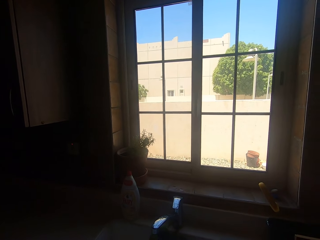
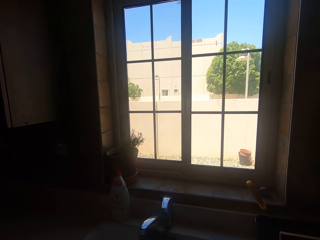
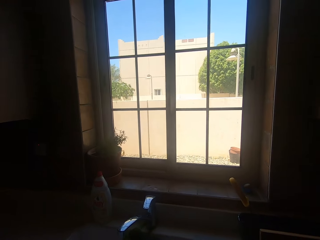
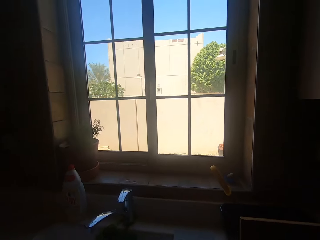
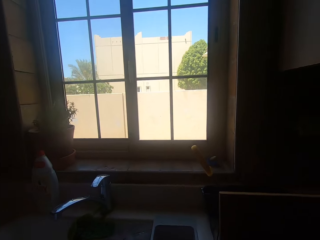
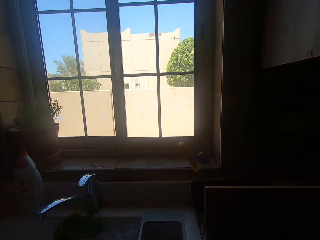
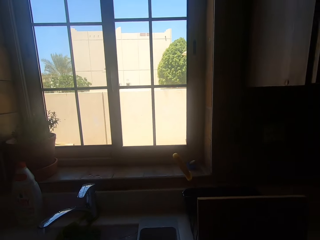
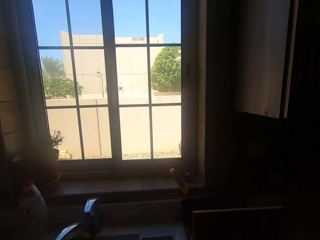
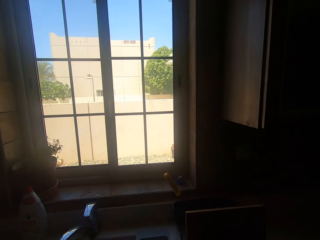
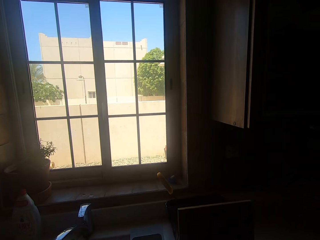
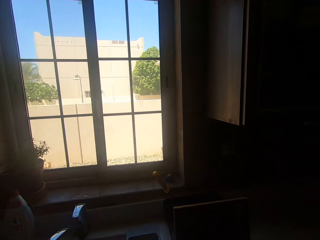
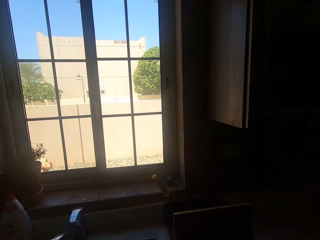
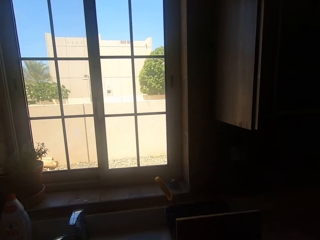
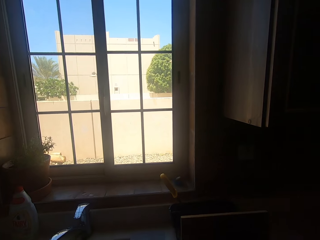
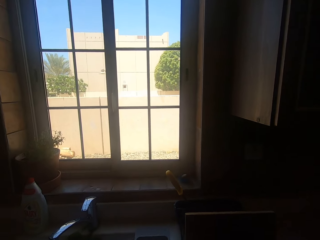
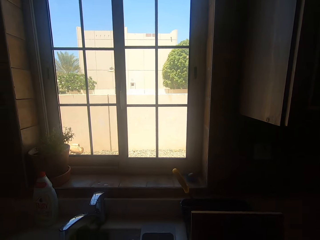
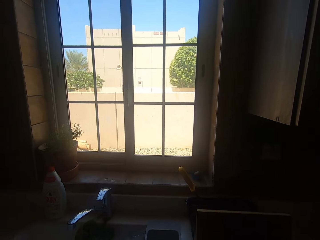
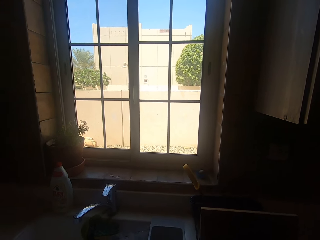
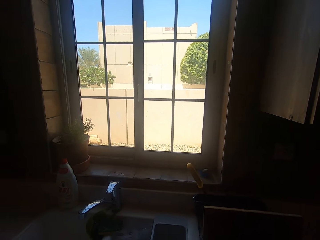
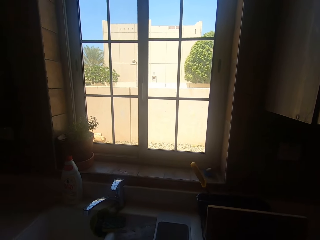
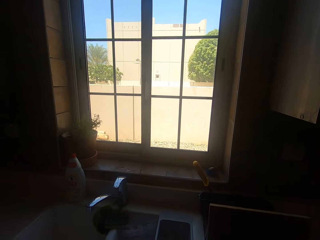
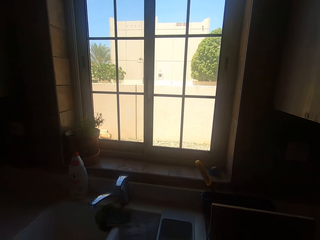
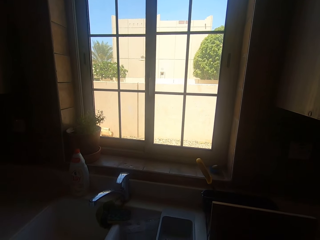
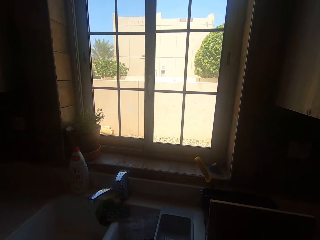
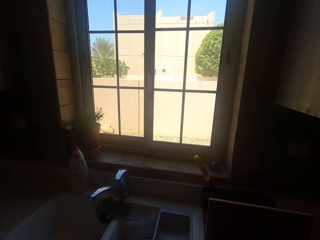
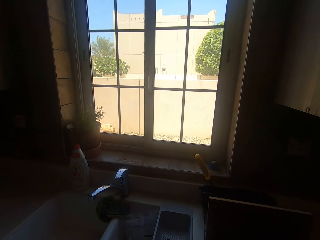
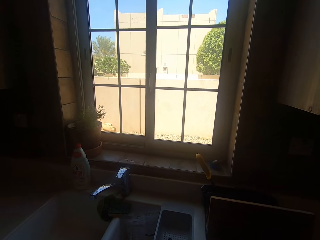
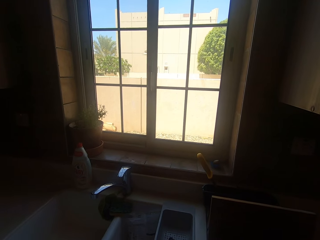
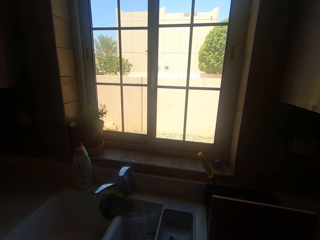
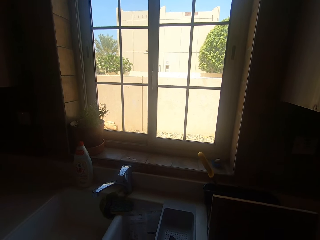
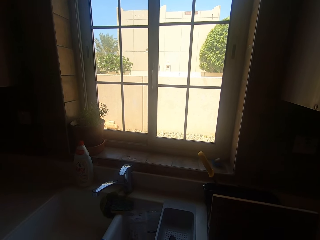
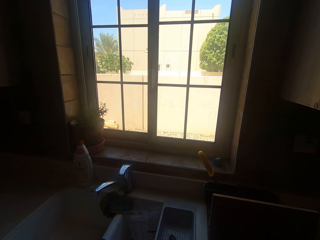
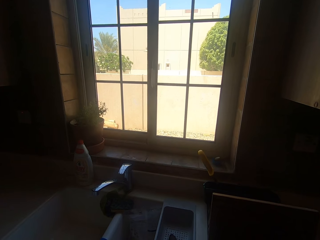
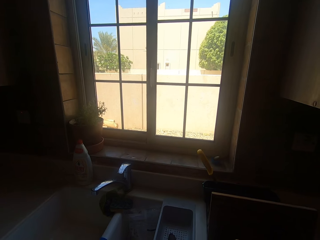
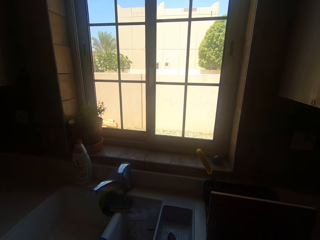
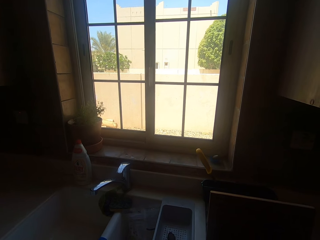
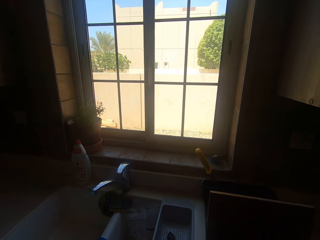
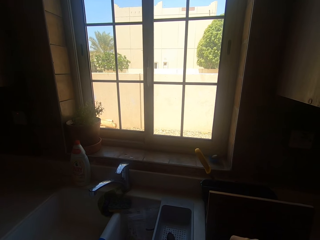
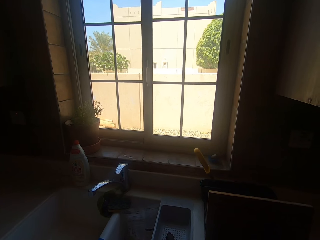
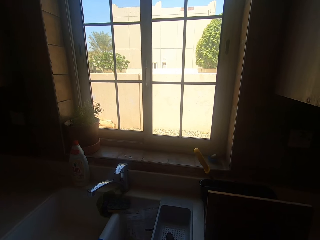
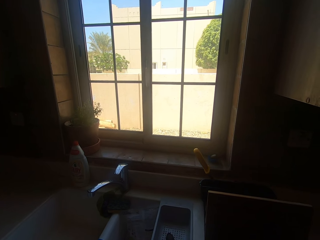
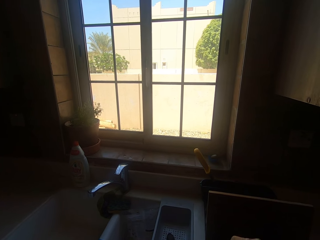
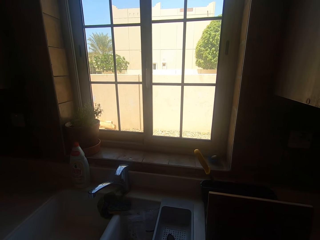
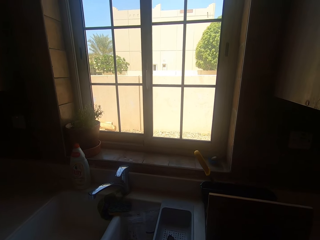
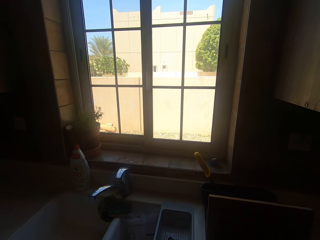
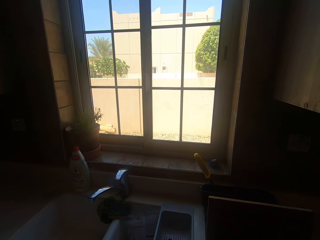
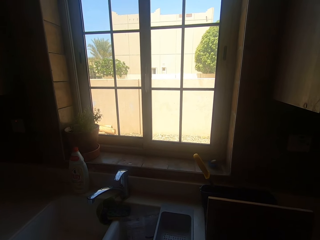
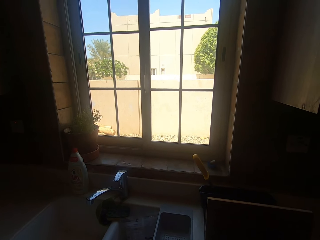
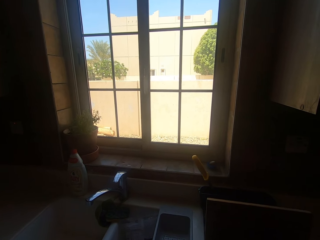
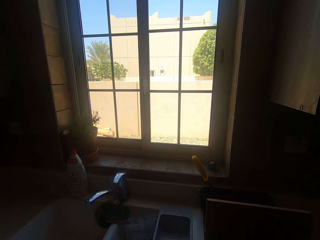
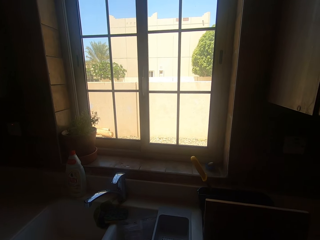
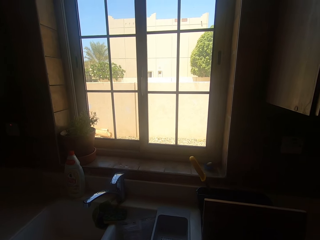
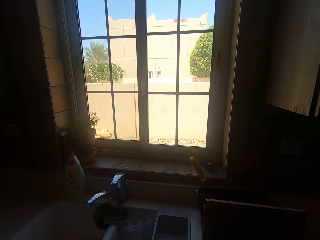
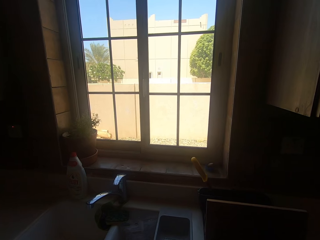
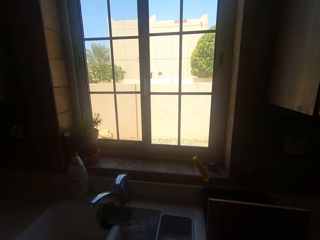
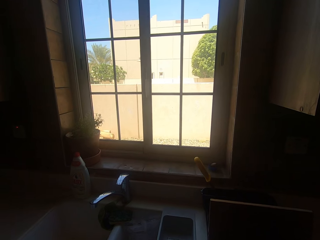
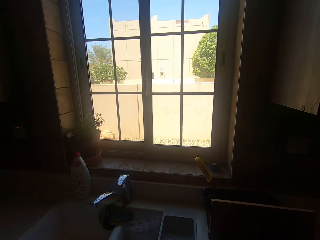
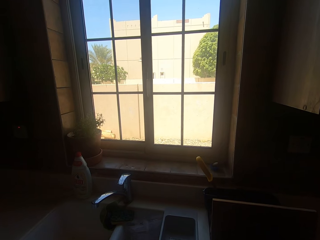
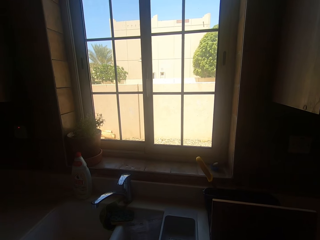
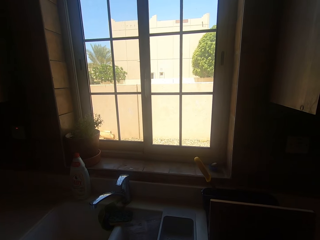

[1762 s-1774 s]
The camera wearer stirs something.

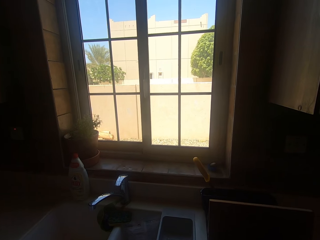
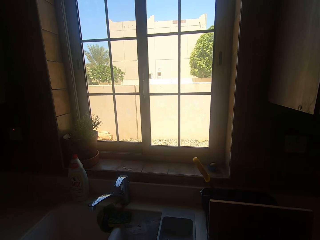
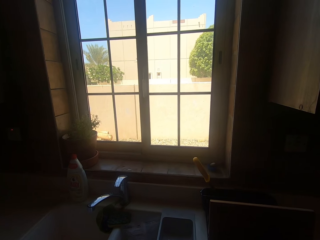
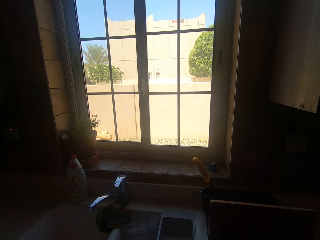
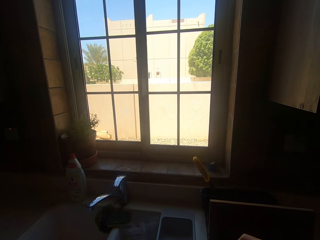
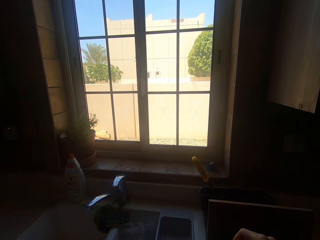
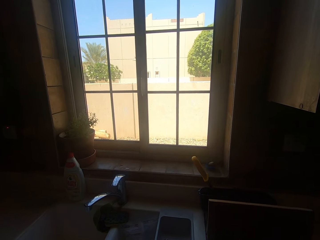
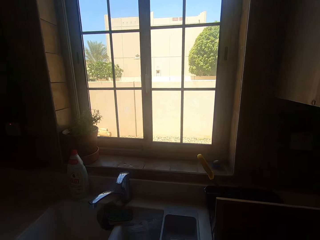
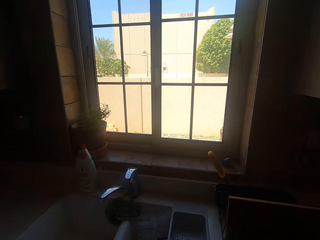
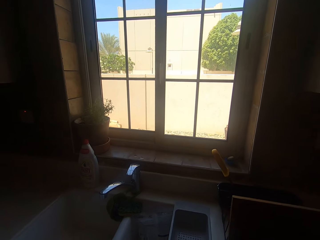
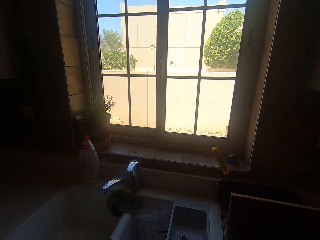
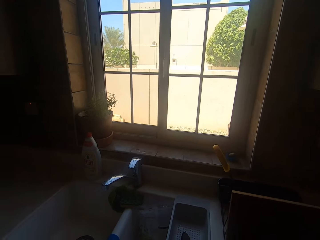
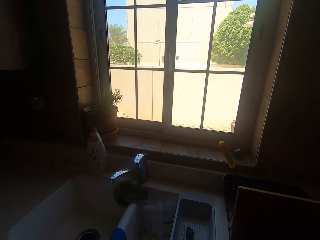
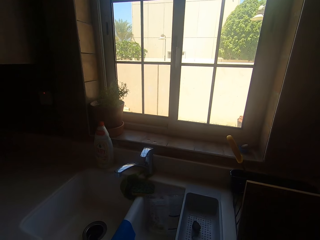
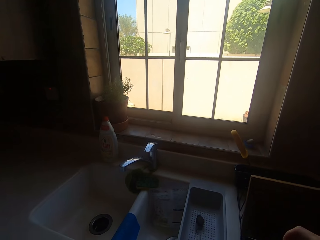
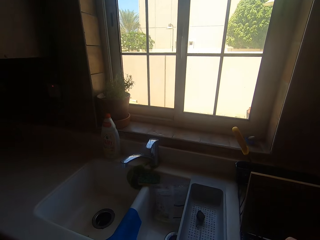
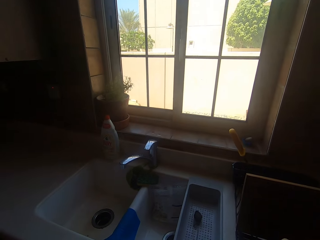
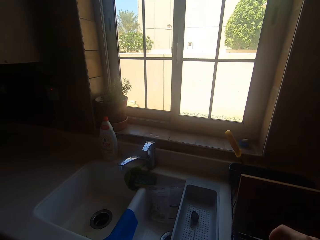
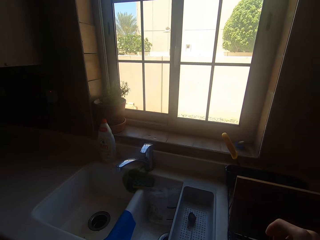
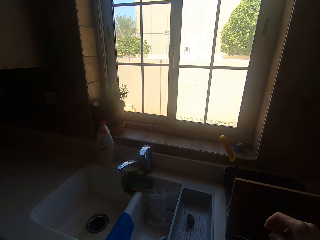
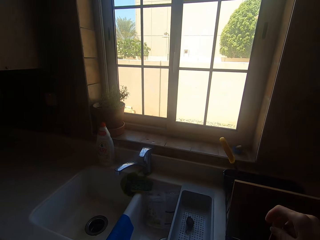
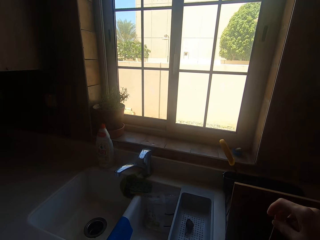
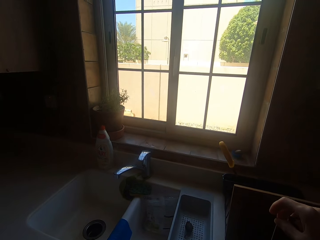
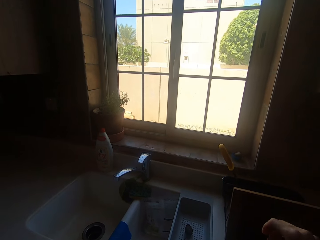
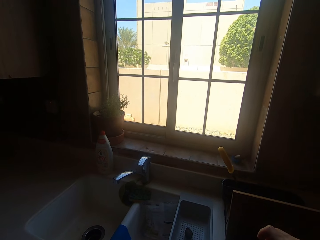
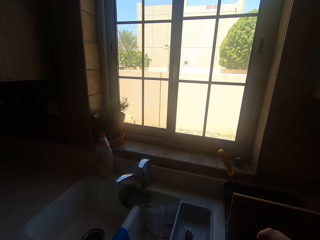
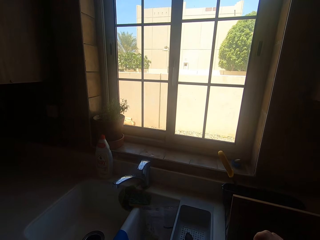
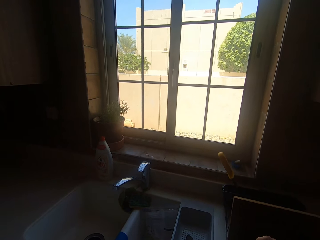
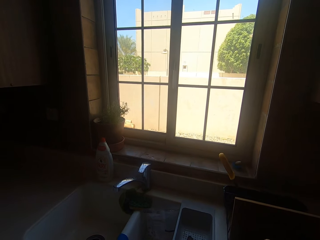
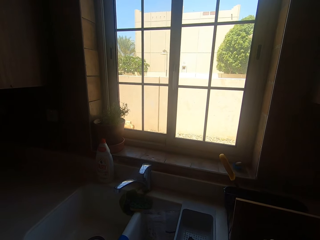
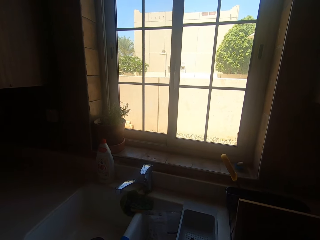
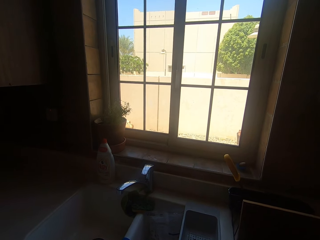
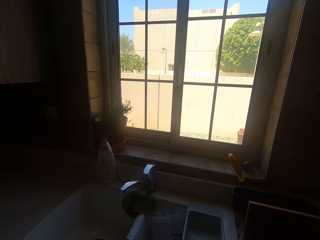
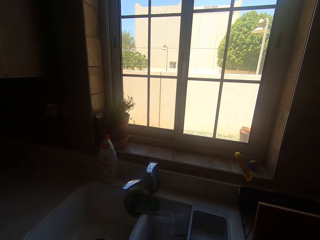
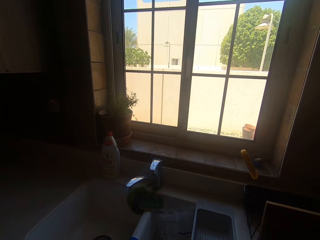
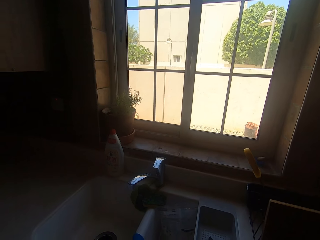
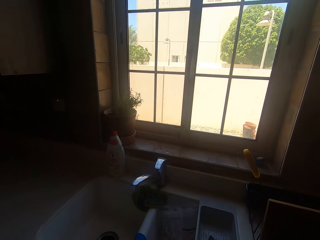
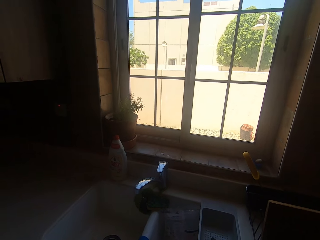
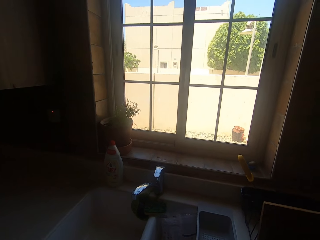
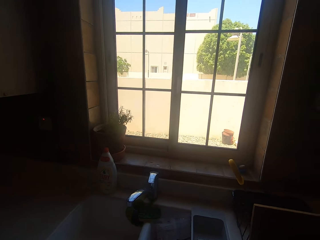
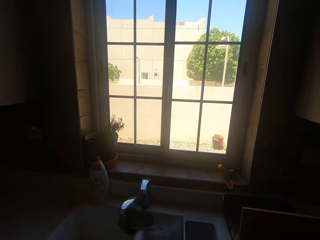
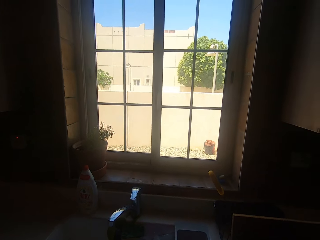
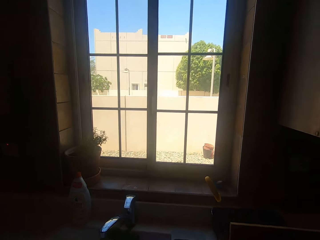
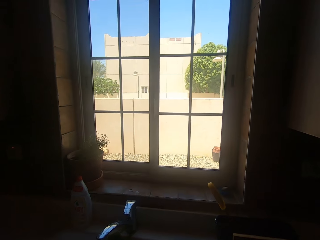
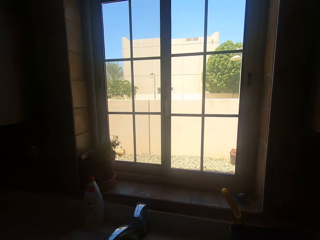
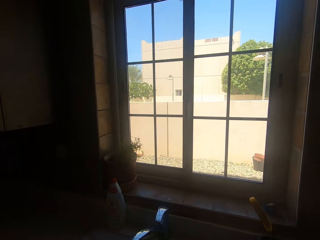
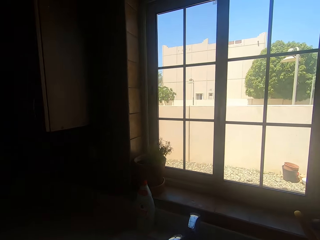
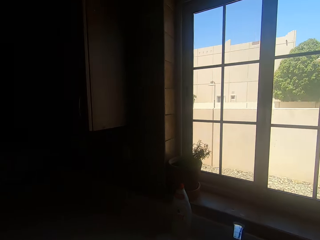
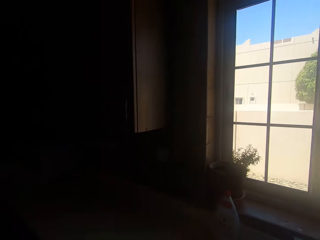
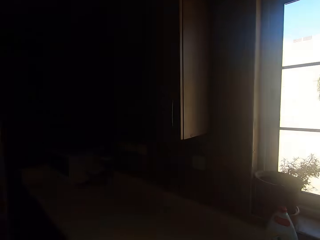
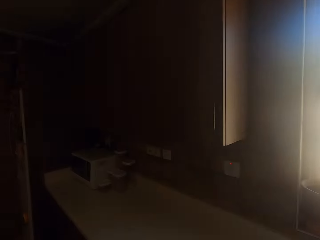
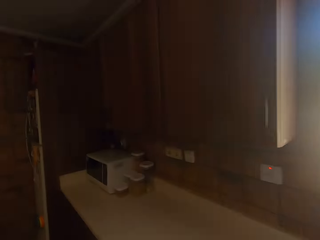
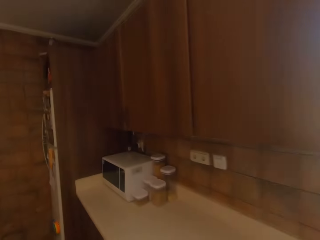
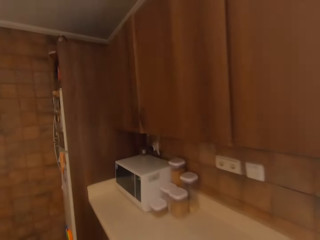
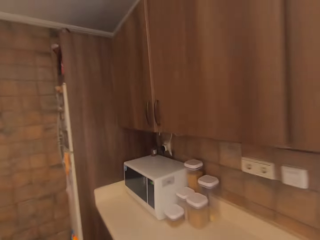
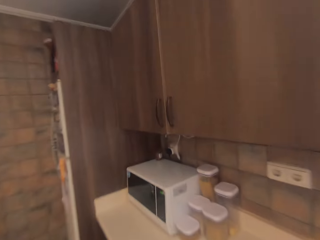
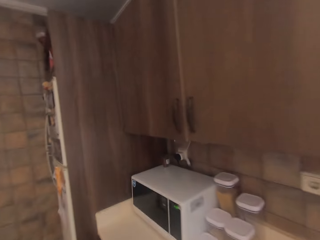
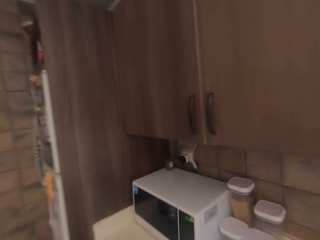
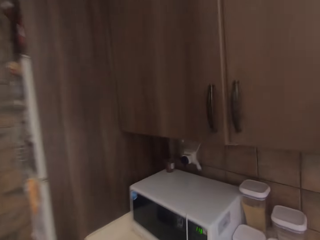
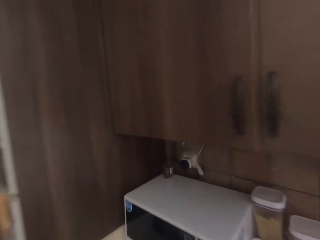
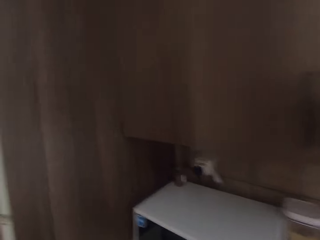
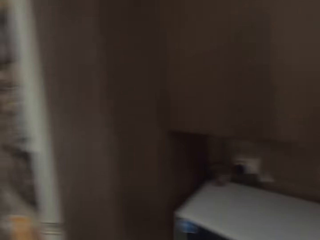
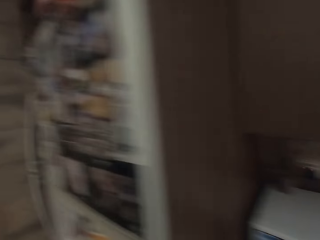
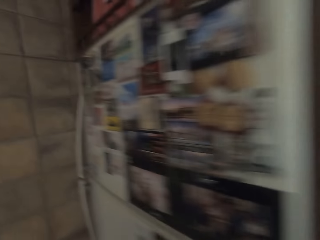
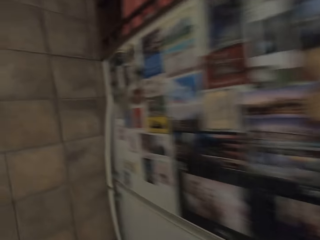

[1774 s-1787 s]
The camera wearer holds something. They shake hands. They look around. They walk in the house.
